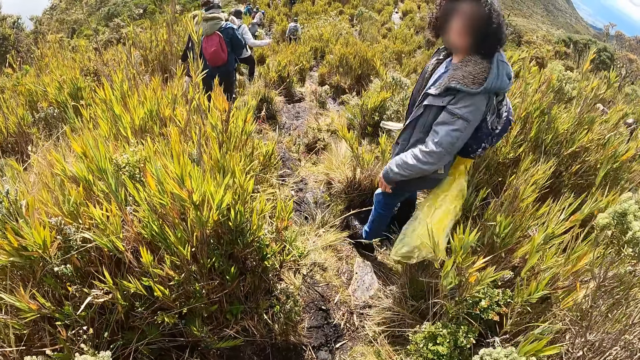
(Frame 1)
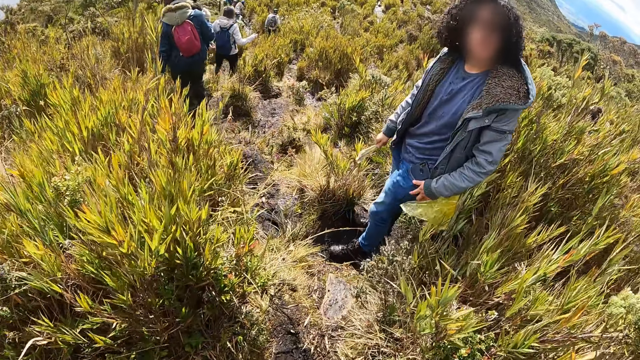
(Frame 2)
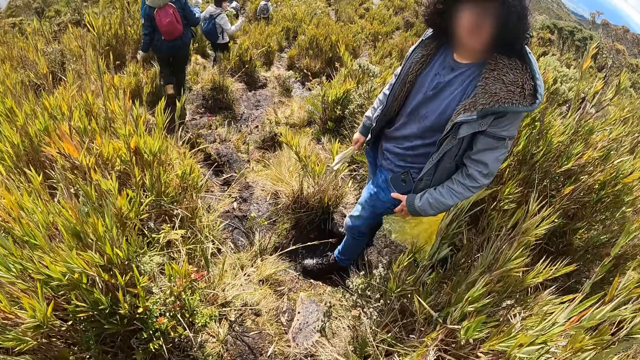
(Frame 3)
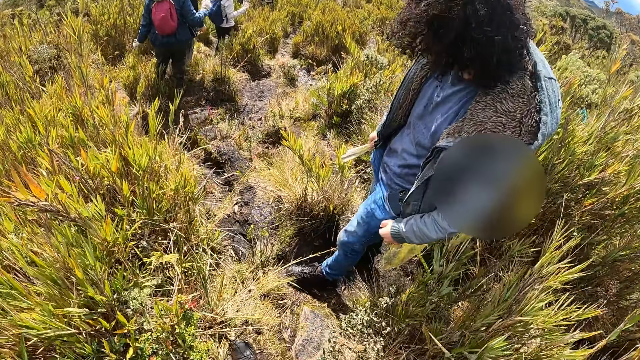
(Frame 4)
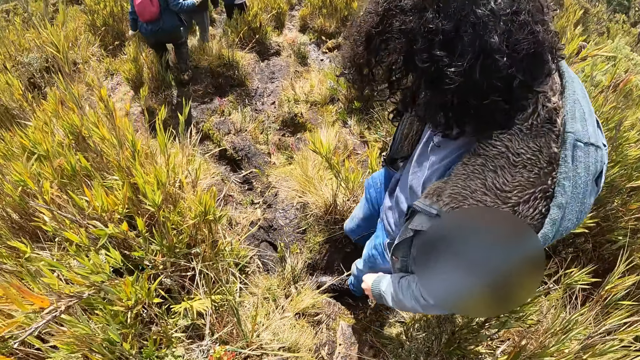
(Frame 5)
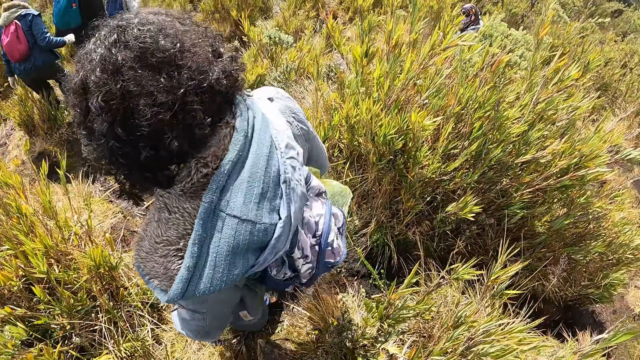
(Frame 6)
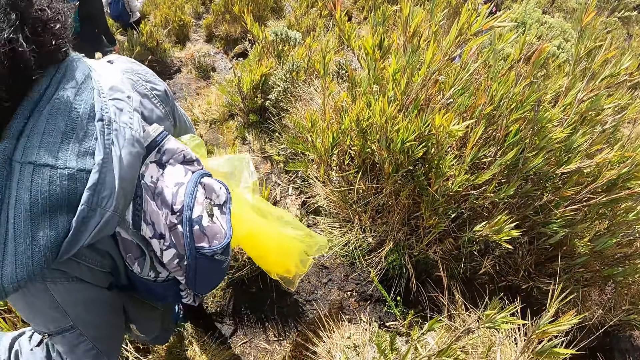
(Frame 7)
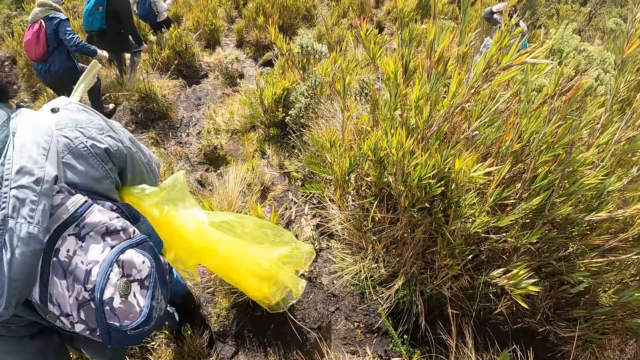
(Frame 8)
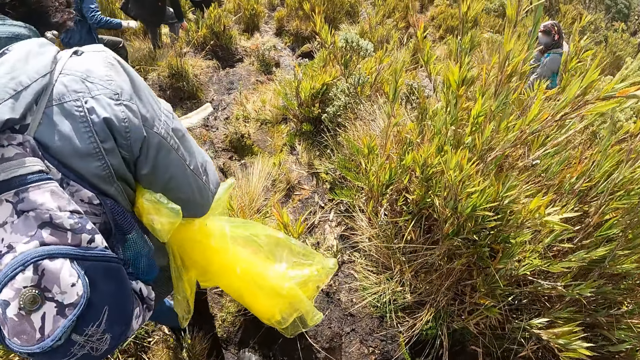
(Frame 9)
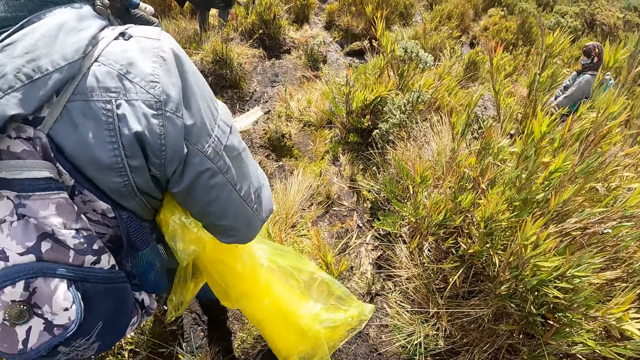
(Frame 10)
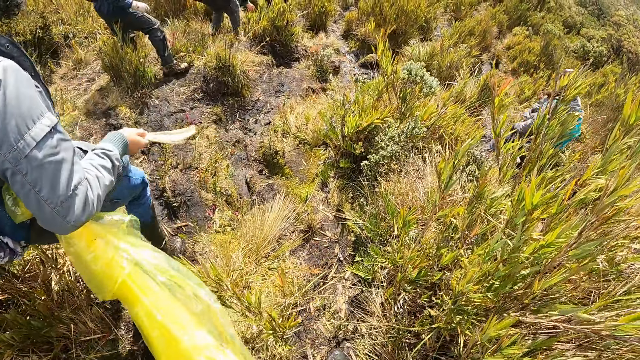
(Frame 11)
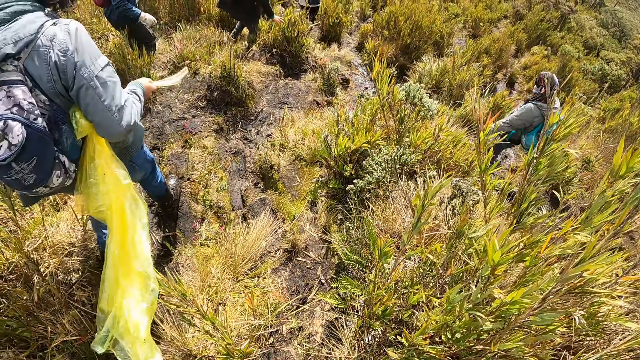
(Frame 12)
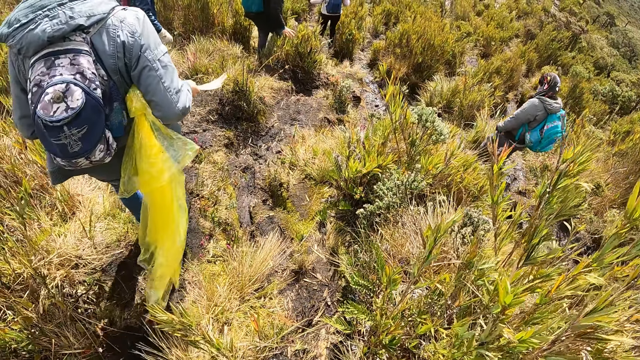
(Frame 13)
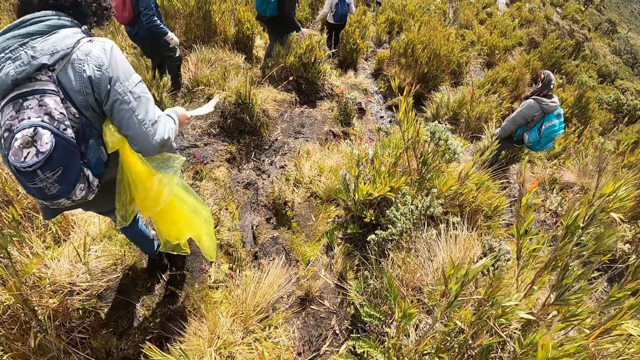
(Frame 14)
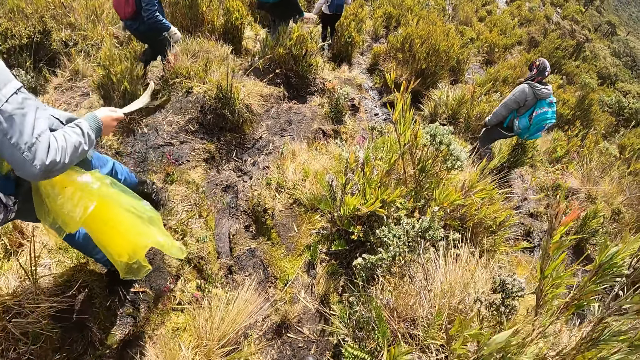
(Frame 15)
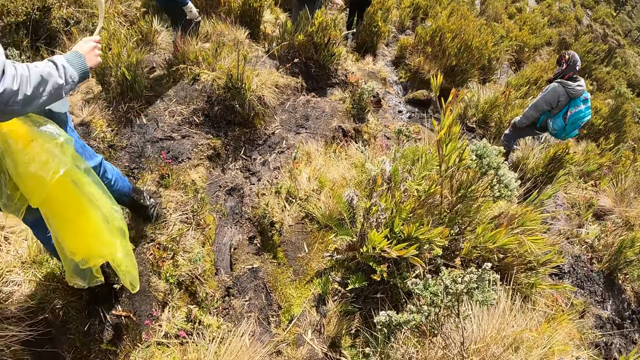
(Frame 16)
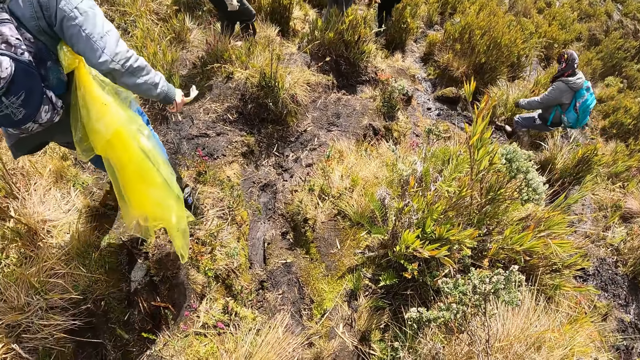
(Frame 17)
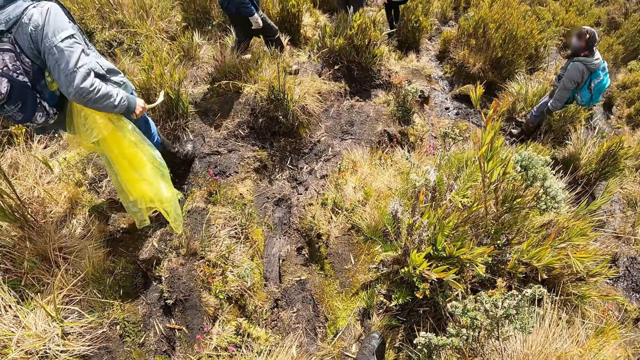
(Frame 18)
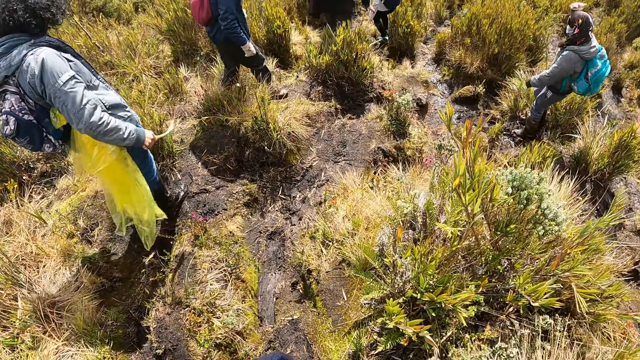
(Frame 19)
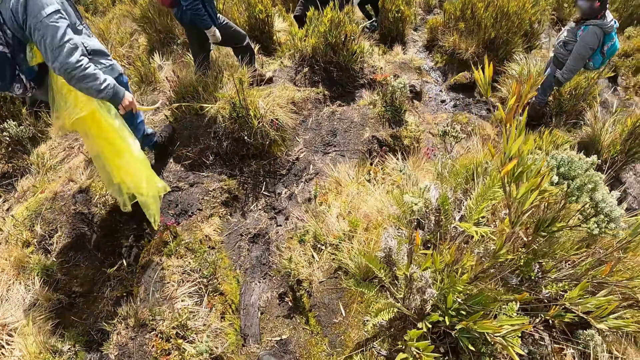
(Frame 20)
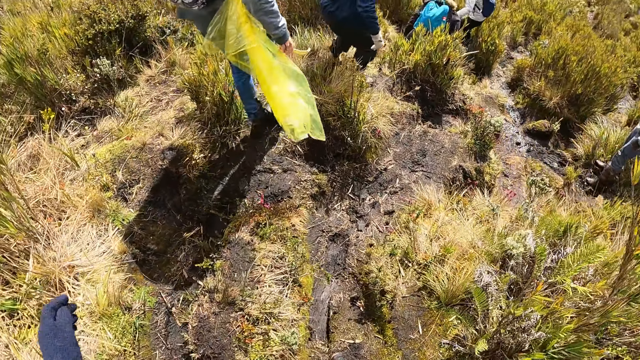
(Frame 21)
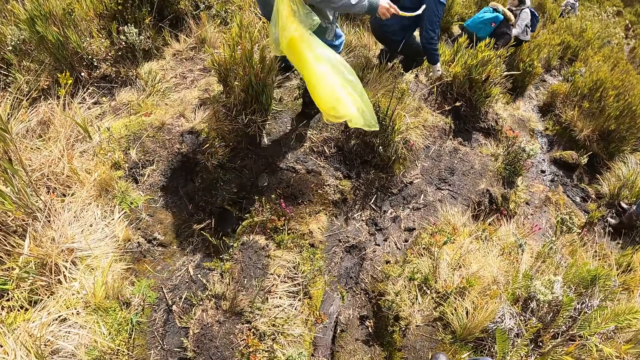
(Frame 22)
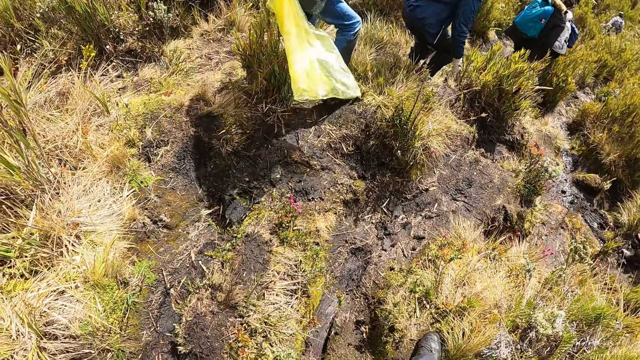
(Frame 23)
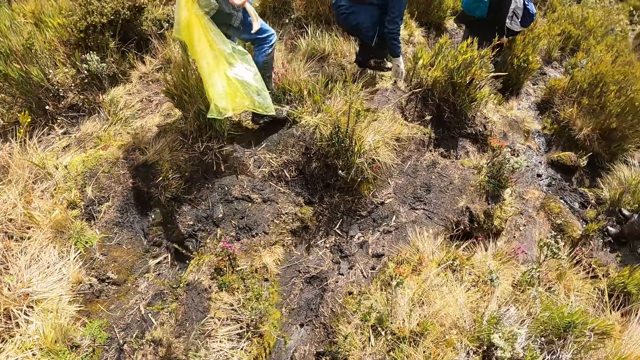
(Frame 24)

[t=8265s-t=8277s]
The man talks to the camera wearer. The man walks down the mountain.

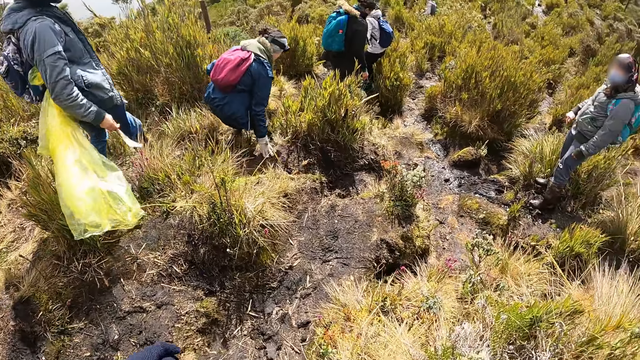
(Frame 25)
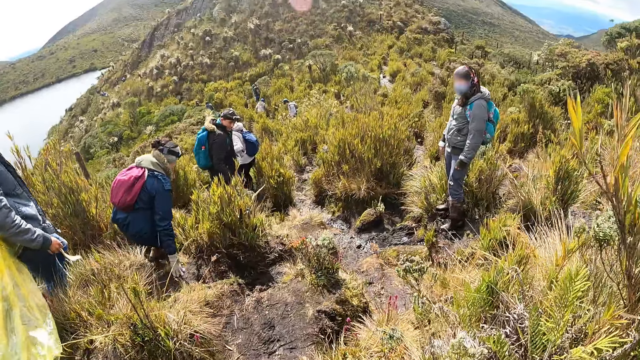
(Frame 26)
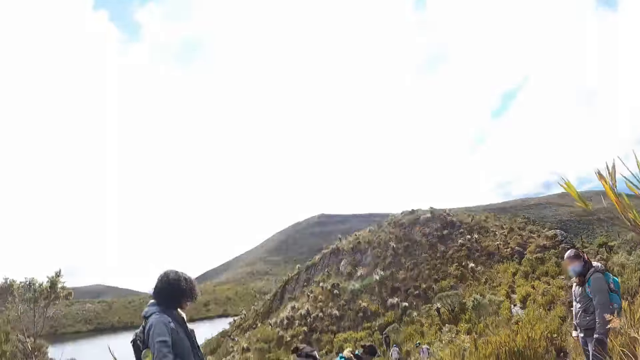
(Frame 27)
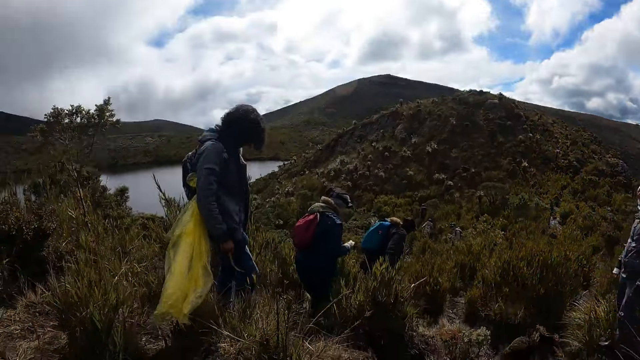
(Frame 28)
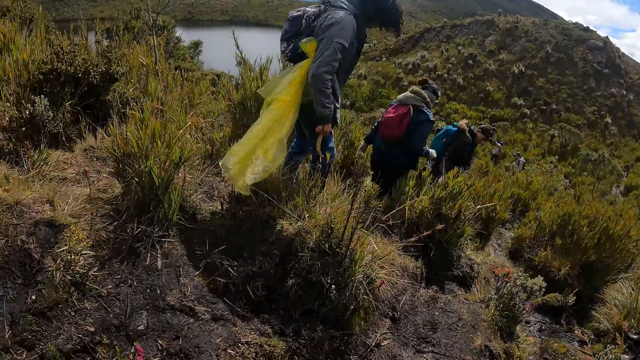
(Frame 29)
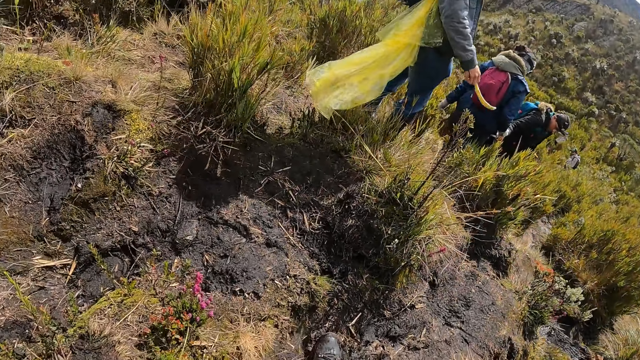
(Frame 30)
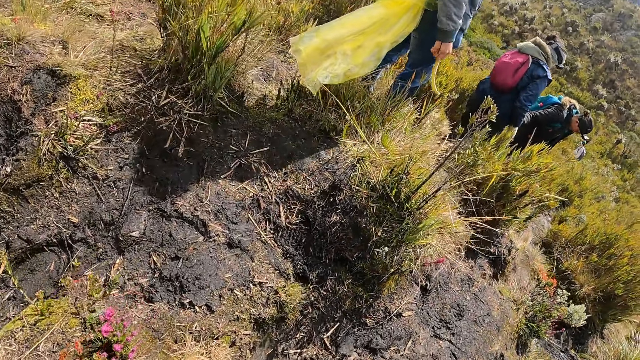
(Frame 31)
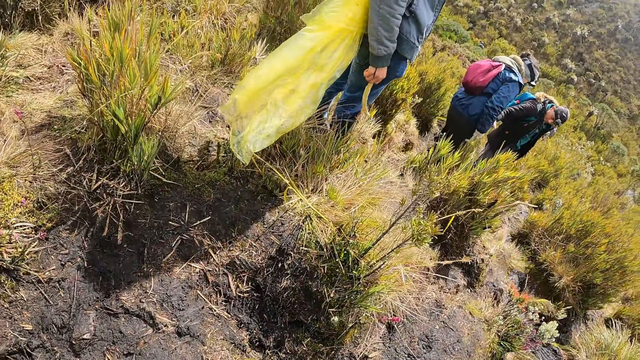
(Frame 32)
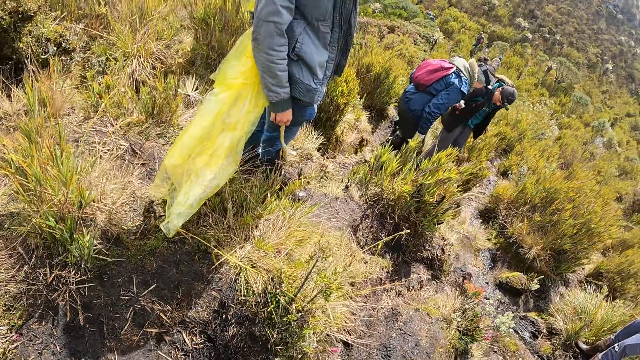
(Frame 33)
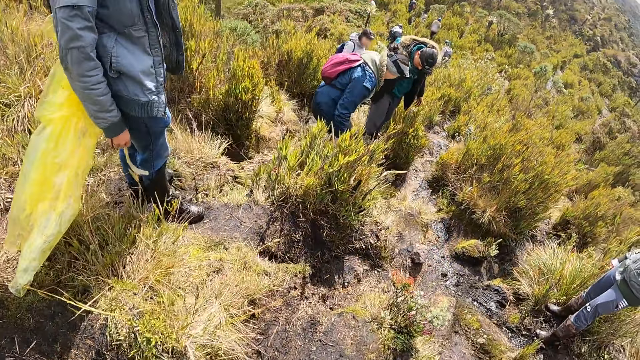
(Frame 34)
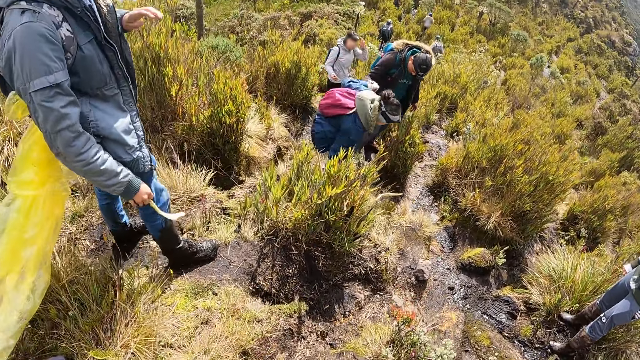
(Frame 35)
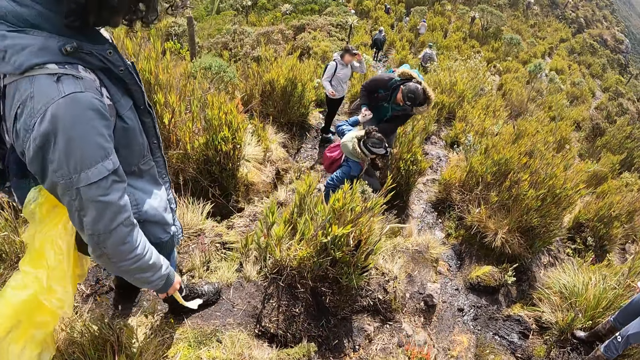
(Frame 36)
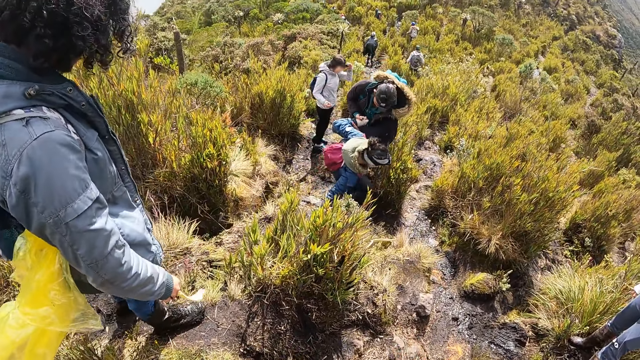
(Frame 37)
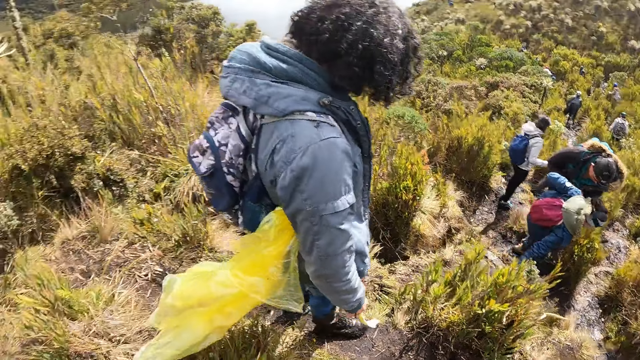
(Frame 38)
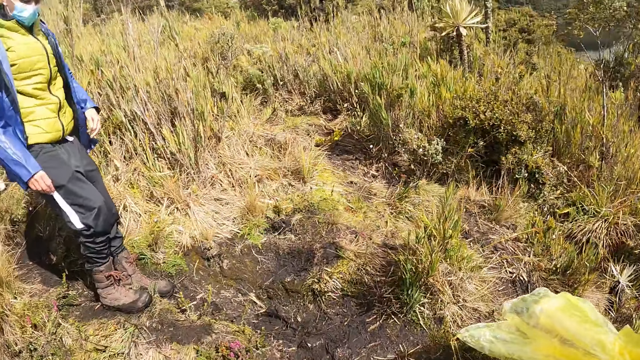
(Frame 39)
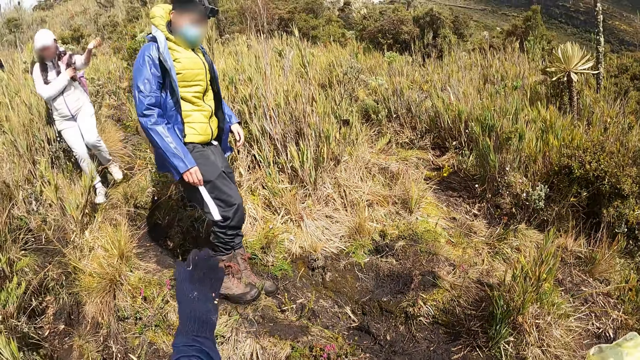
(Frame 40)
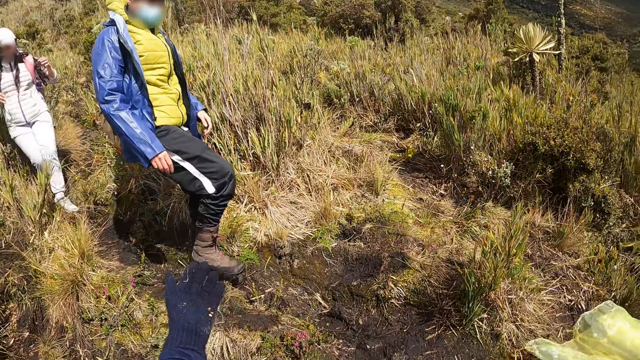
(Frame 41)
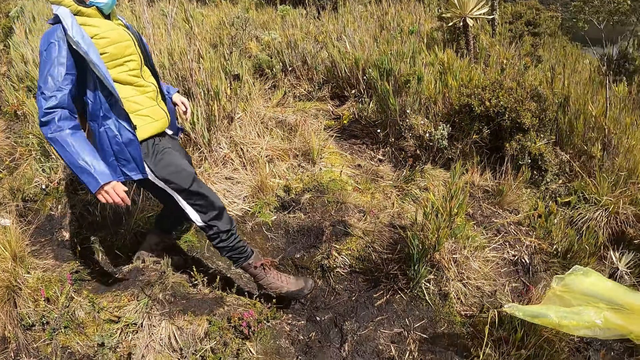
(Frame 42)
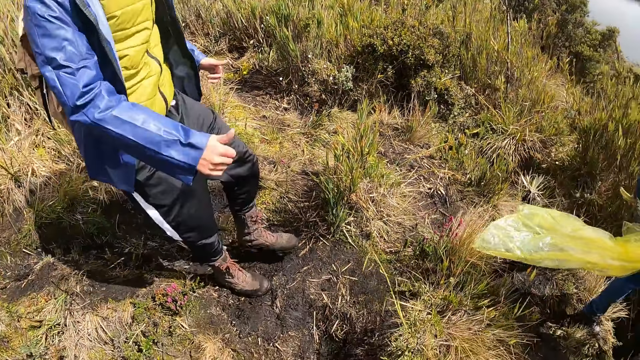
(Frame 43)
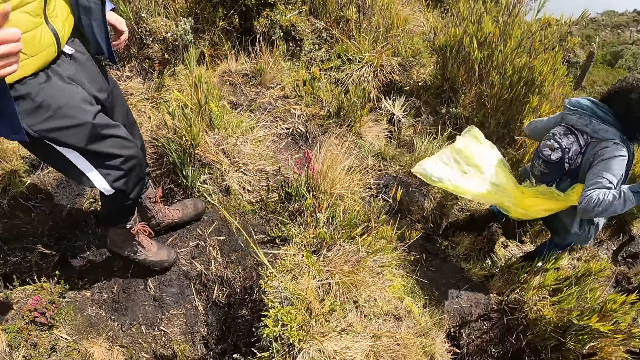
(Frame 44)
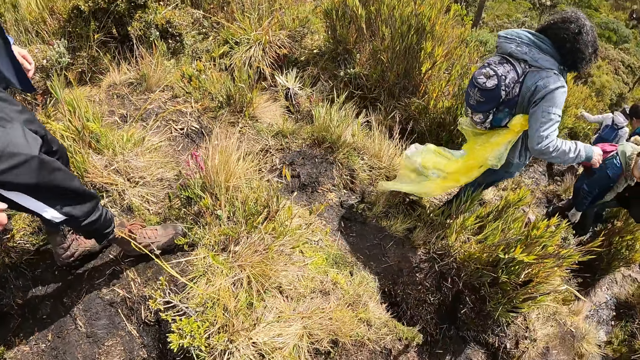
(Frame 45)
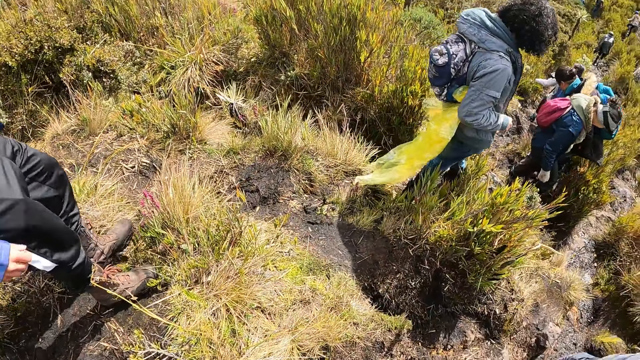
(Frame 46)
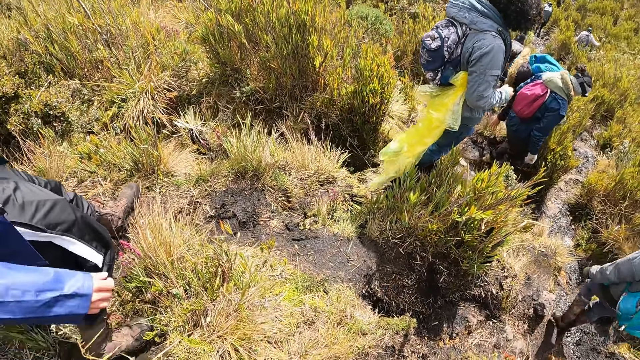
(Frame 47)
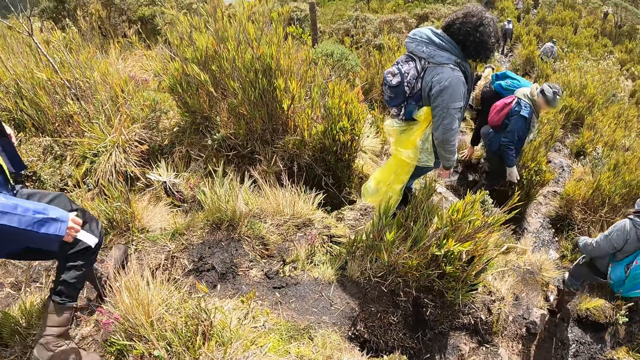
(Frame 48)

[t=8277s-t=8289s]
A man stands up. The camera wearer looks around the mountain. He straightens his hand and lifts up the hand. The man walks down the mountain.
